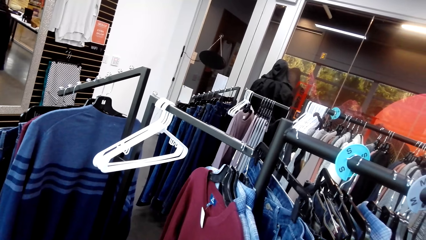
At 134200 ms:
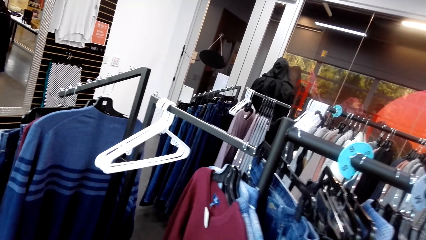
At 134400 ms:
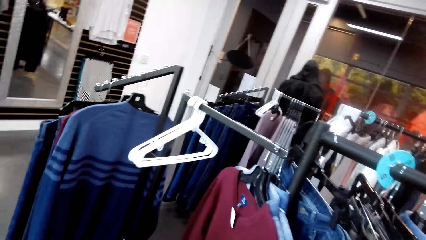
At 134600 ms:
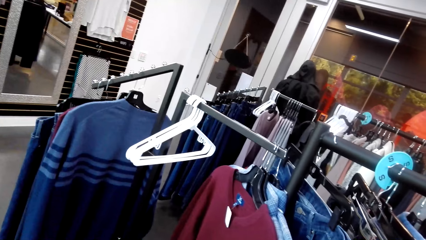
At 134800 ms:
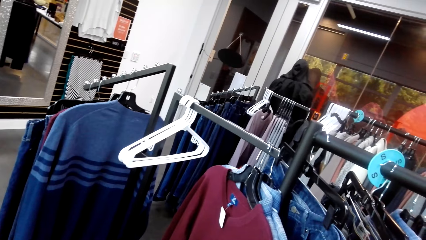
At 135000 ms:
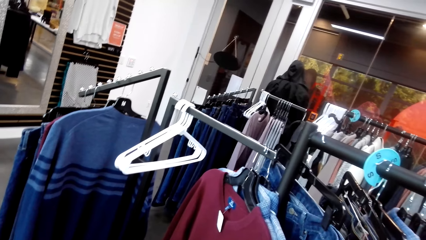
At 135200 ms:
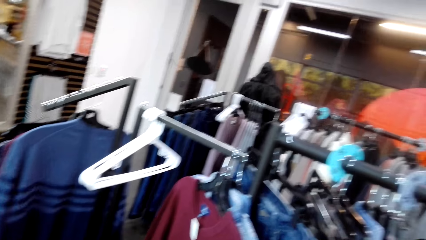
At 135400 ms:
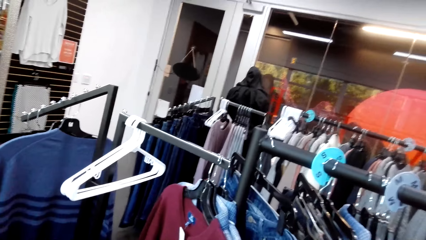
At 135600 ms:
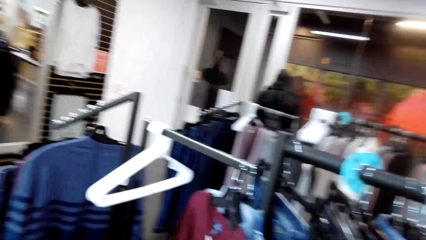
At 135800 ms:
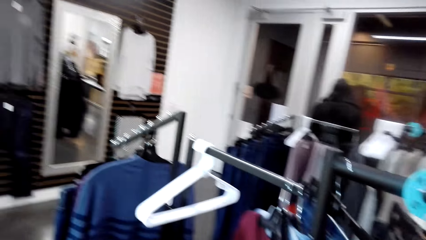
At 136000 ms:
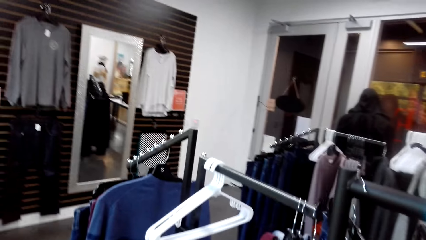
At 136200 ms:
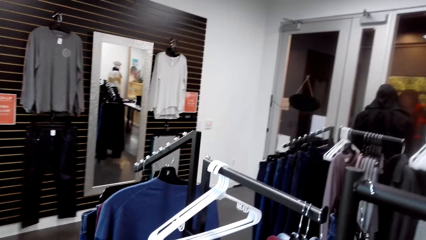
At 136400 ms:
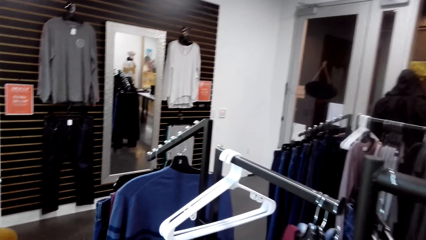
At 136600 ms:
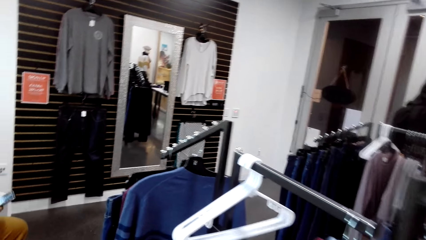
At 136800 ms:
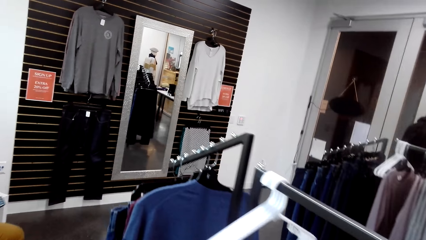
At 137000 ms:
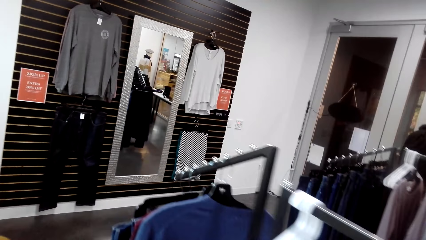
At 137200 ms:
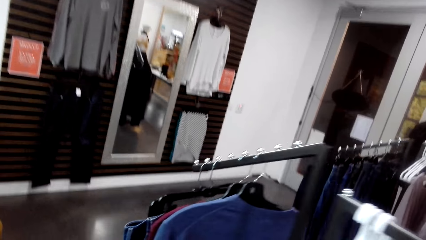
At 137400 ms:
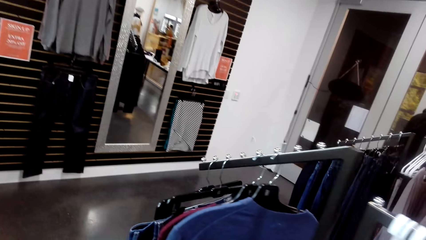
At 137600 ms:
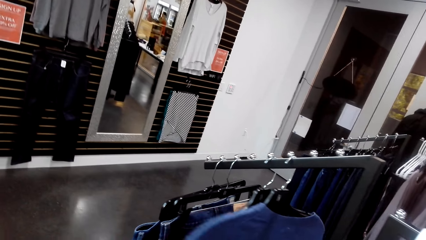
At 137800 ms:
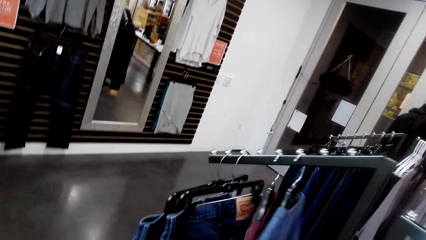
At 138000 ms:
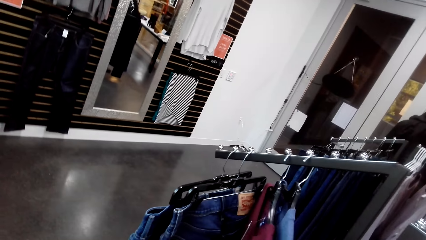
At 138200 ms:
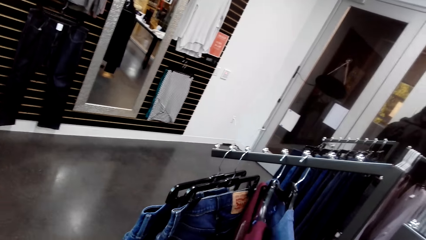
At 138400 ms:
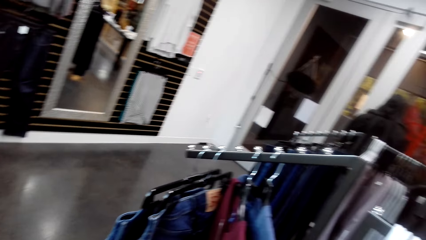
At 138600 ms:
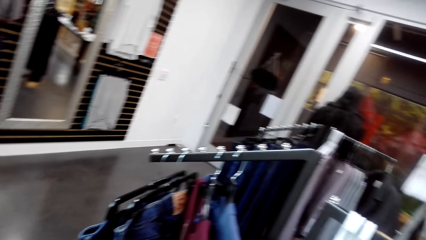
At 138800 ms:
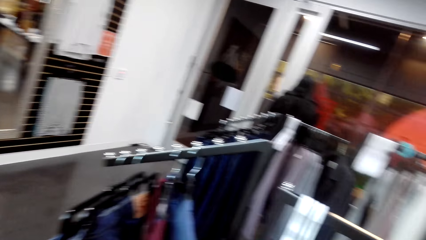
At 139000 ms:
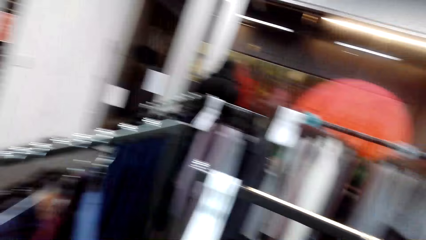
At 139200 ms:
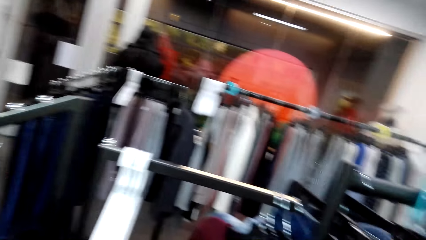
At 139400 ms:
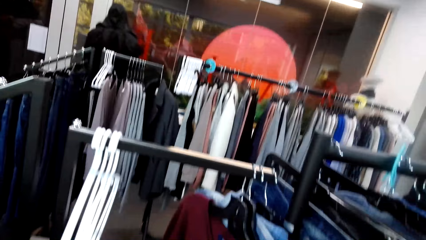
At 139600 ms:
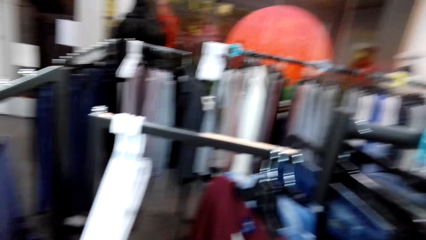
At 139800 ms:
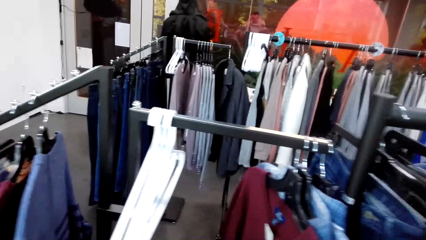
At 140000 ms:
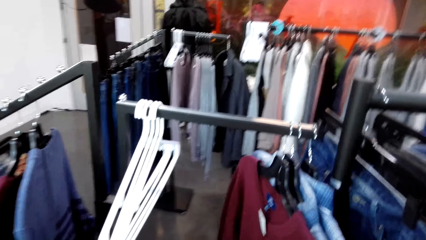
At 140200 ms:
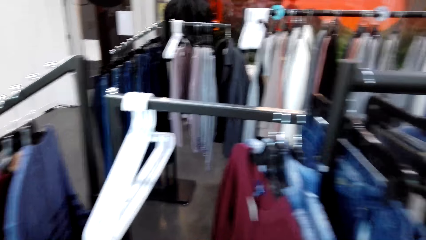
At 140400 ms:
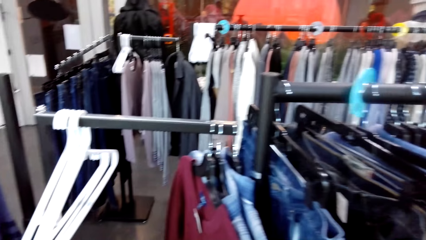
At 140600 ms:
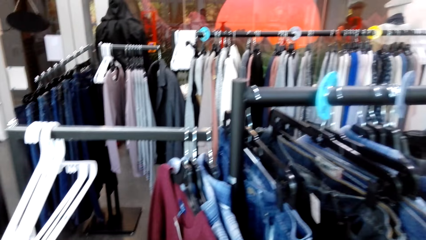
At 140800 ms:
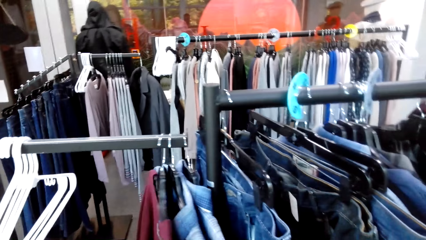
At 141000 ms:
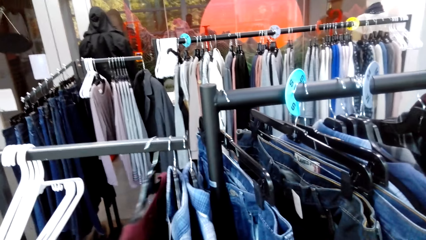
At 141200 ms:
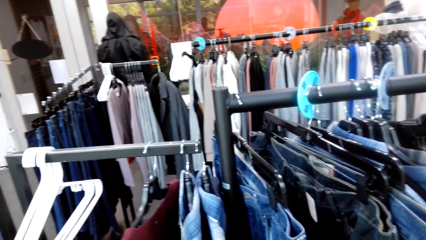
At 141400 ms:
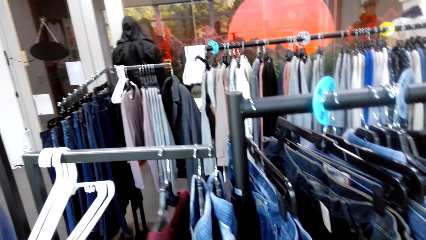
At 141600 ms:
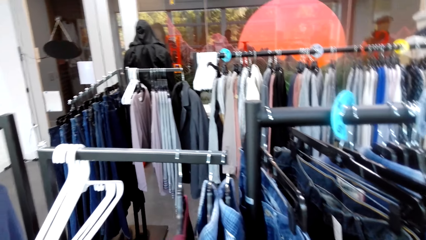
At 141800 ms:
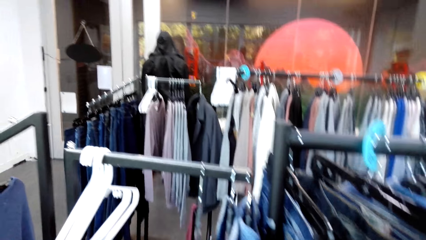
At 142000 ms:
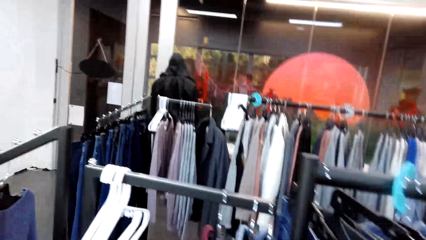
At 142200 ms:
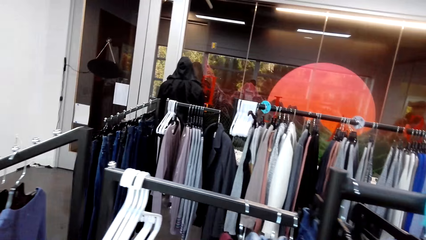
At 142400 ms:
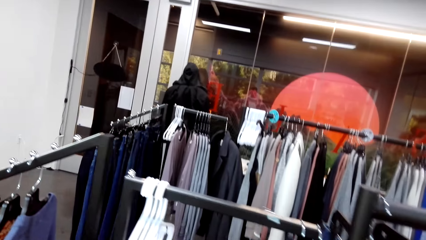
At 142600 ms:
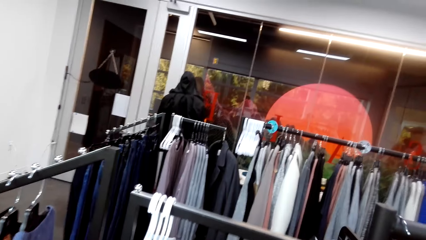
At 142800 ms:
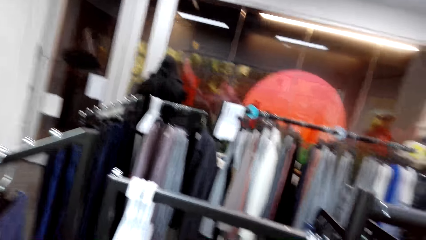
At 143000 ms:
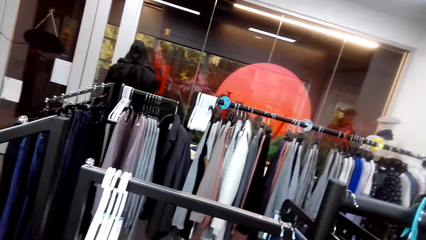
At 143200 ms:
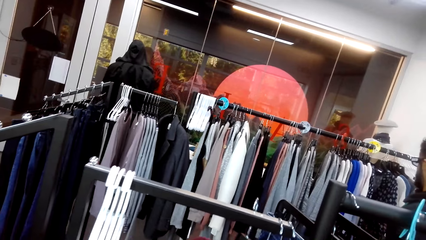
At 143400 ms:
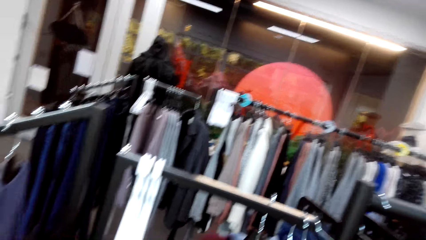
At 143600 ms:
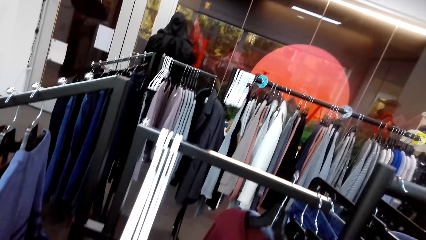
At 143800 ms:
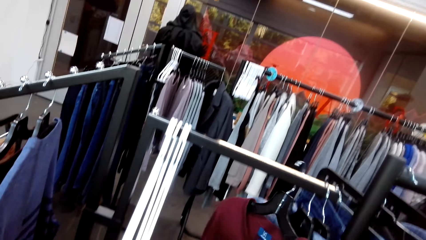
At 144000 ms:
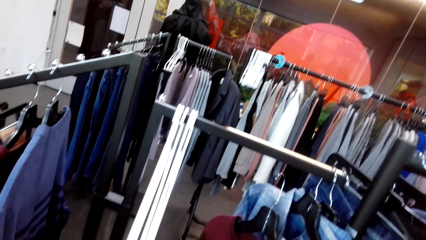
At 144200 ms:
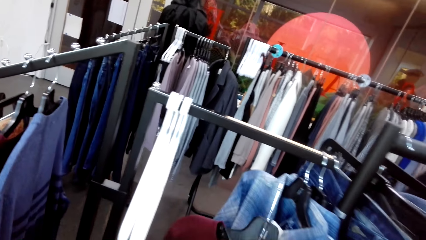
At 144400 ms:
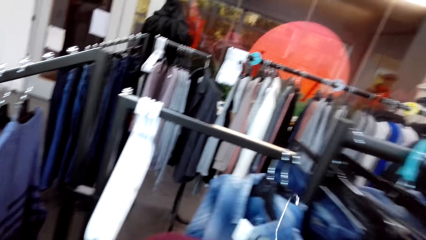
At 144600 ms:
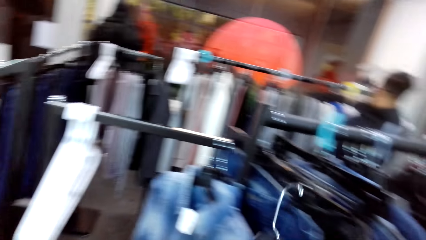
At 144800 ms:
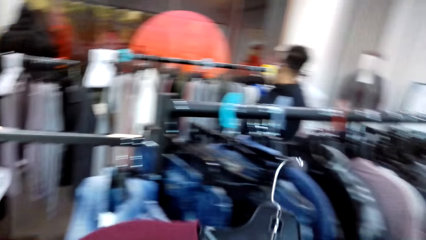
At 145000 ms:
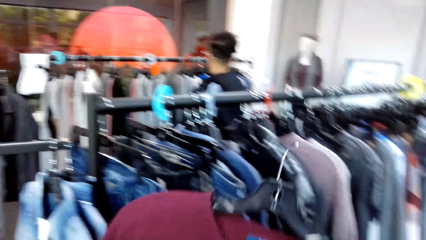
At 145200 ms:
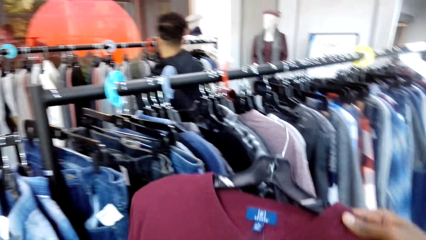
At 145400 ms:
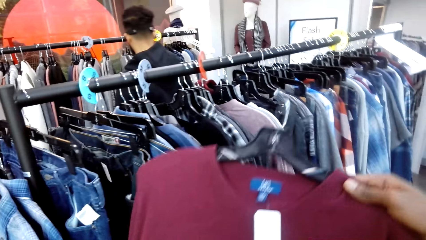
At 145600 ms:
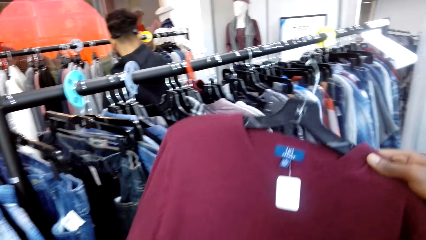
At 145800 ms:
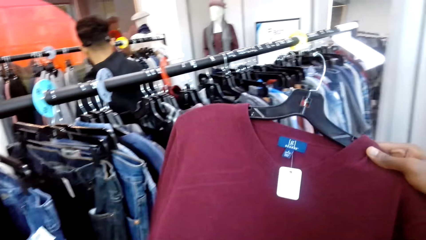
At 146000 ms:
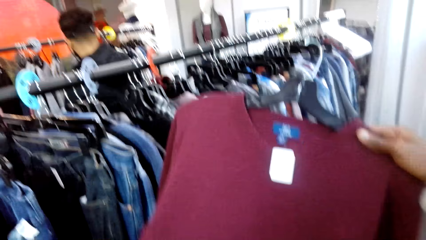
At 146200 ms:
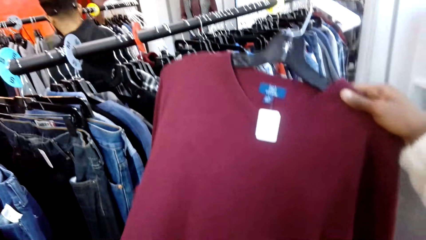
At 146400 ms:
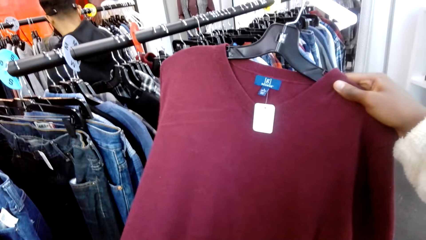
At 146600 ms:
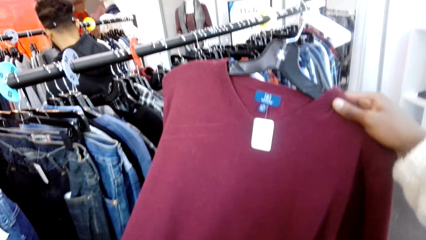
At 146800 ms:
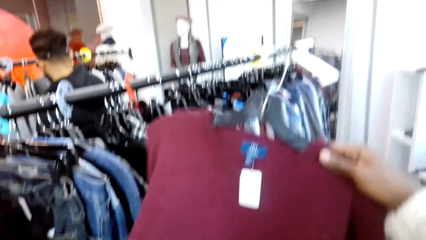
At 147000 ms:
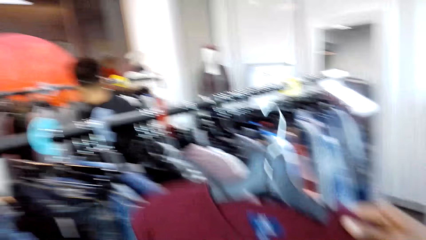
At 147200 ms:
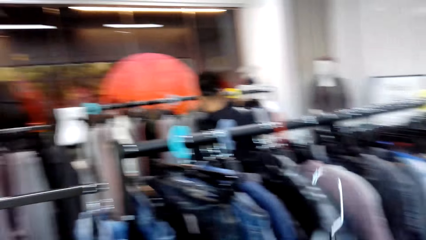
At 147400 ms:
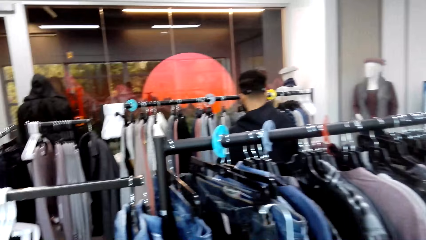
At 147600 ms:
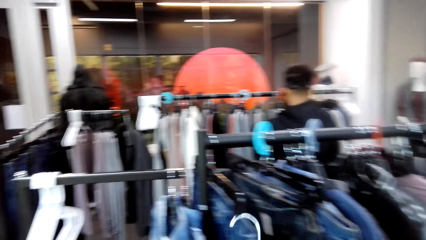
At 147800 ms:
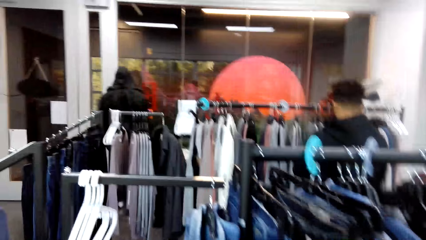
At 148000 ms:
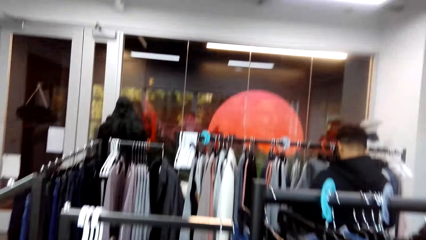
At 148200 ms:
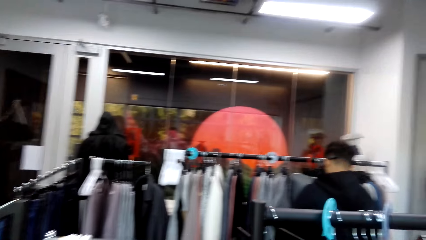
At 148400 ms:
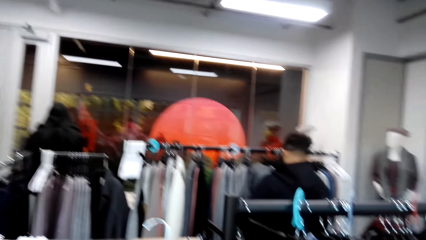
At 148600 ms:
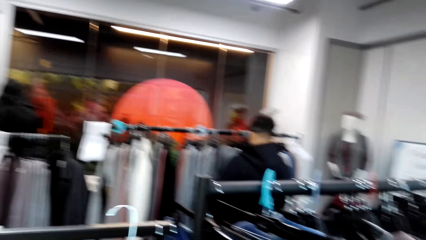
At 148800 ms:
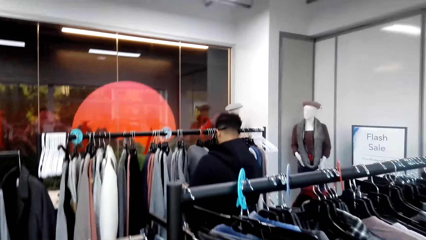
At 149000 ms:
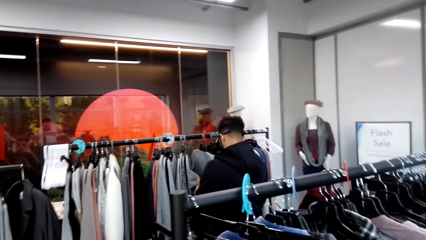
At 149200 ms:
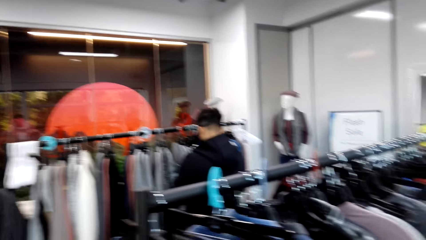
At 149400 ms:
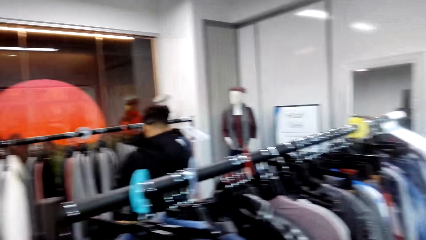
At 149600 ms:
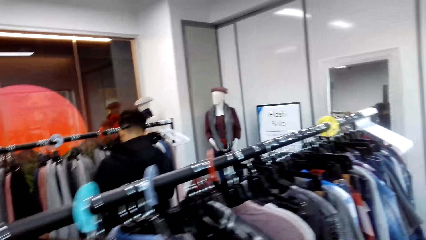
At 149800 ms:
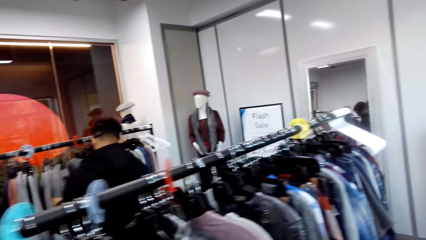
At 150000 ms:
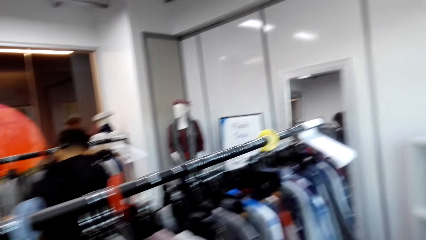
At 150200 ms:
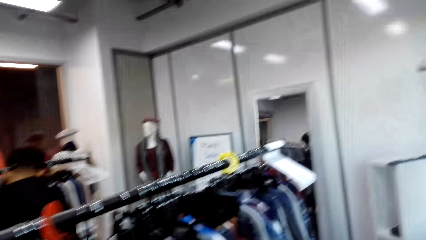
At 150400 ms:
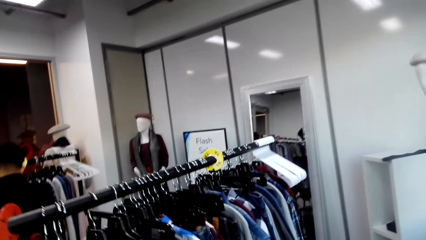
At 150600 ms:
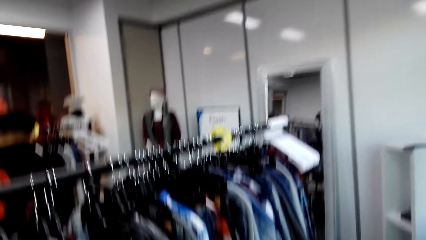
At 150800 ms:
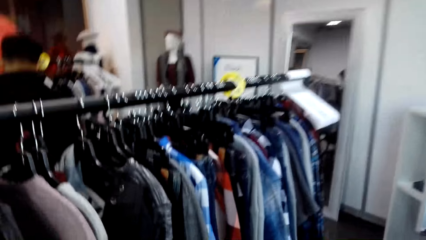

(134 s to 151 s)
The camera wearer pulls out a hanged t-shirt from the stand. They move around the shop. They inspect a maroon t-shirt. They hang the t-shirt on a rod.
